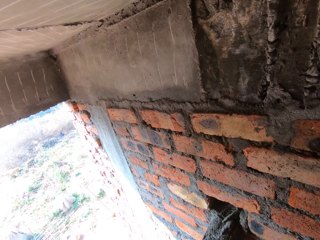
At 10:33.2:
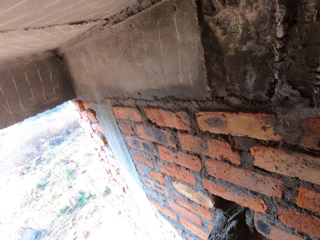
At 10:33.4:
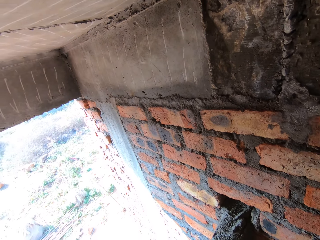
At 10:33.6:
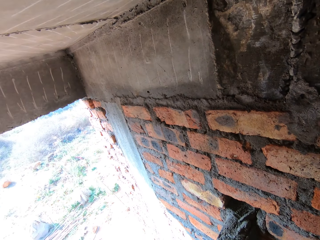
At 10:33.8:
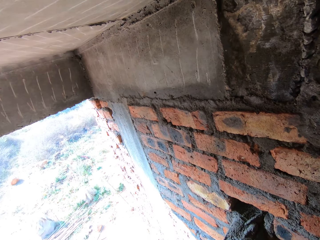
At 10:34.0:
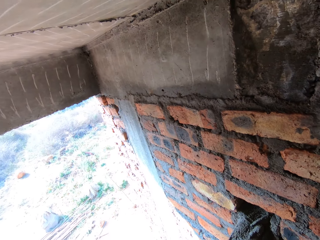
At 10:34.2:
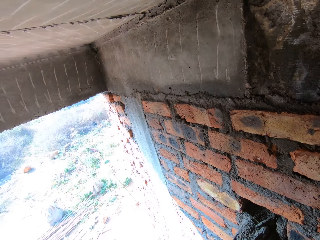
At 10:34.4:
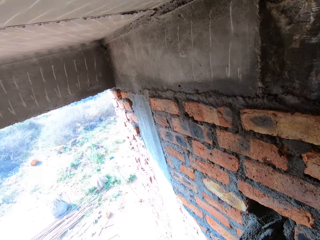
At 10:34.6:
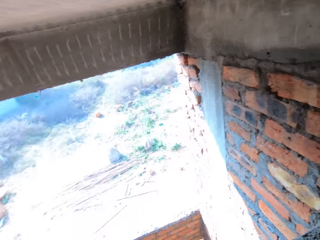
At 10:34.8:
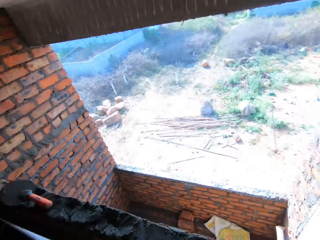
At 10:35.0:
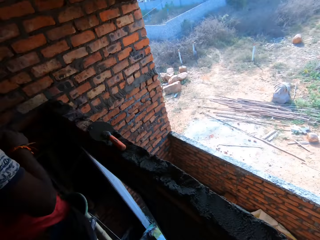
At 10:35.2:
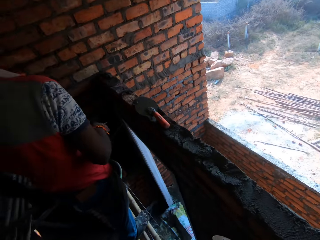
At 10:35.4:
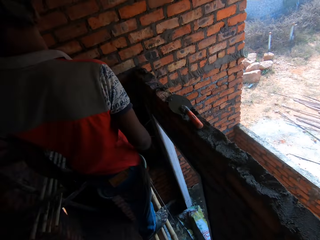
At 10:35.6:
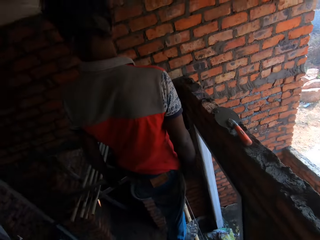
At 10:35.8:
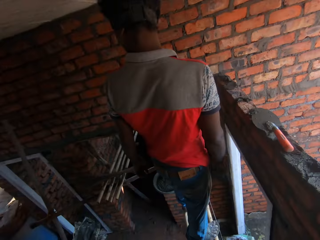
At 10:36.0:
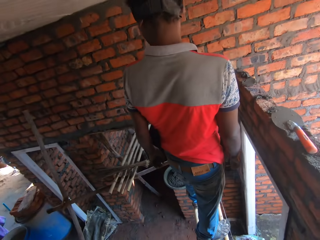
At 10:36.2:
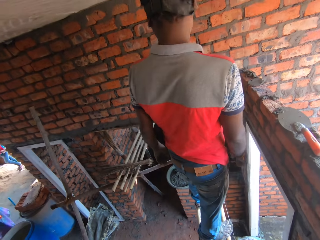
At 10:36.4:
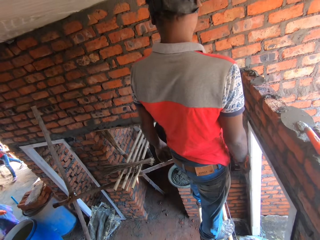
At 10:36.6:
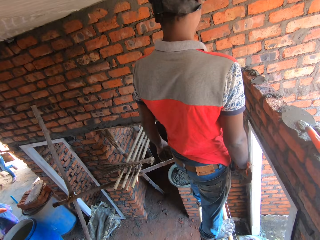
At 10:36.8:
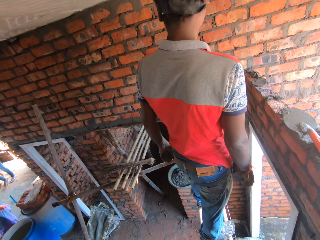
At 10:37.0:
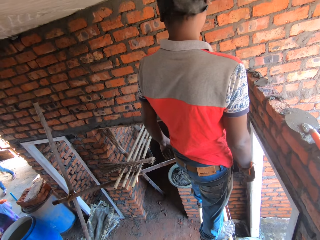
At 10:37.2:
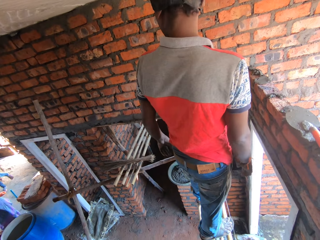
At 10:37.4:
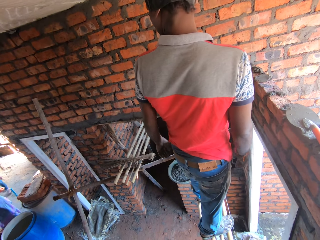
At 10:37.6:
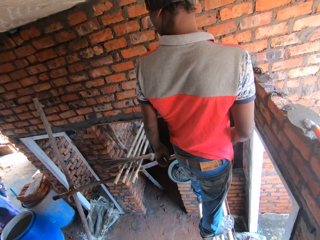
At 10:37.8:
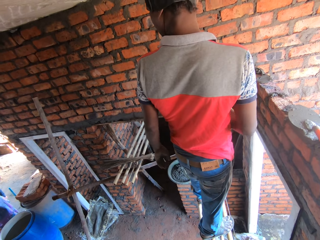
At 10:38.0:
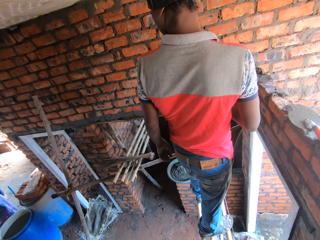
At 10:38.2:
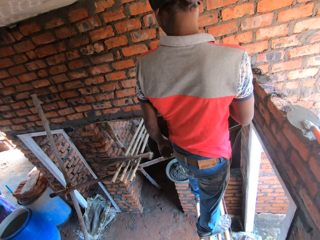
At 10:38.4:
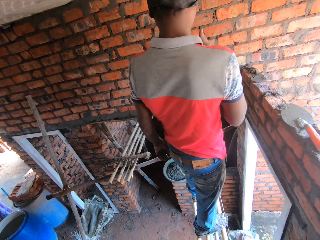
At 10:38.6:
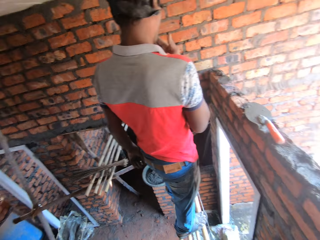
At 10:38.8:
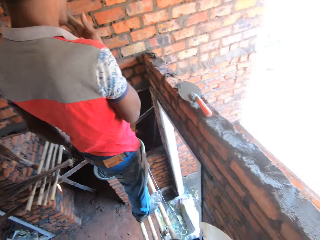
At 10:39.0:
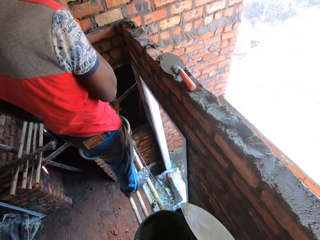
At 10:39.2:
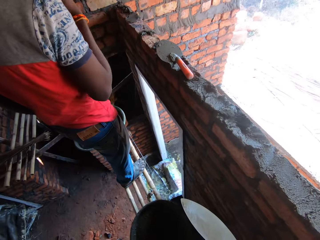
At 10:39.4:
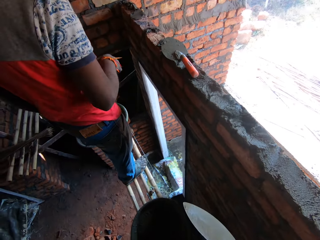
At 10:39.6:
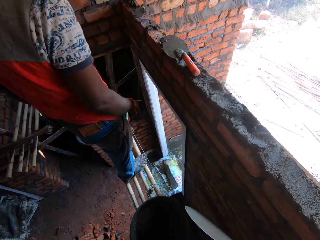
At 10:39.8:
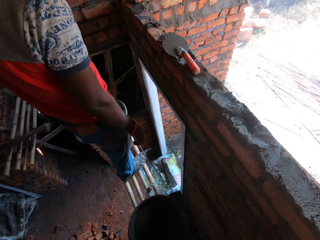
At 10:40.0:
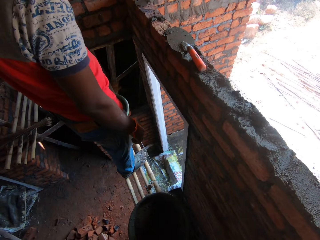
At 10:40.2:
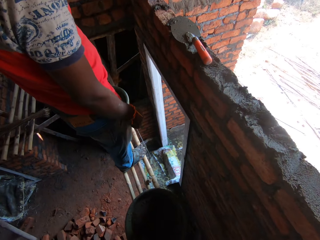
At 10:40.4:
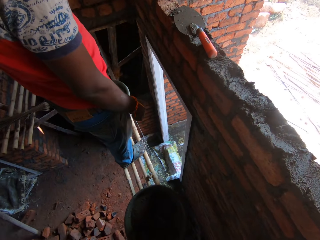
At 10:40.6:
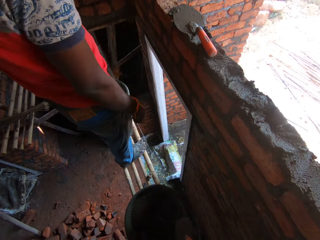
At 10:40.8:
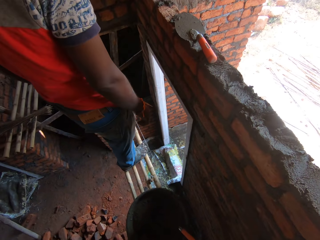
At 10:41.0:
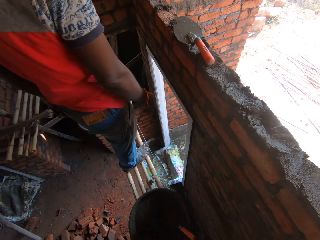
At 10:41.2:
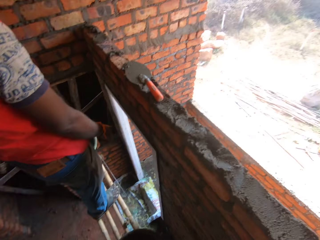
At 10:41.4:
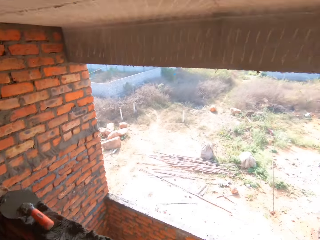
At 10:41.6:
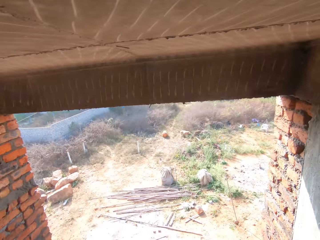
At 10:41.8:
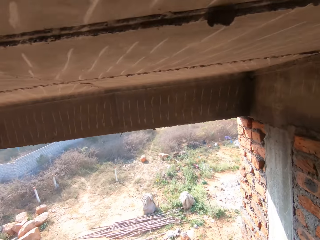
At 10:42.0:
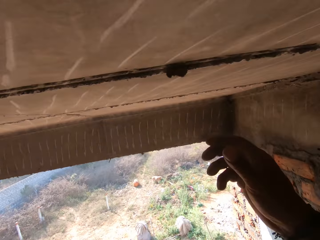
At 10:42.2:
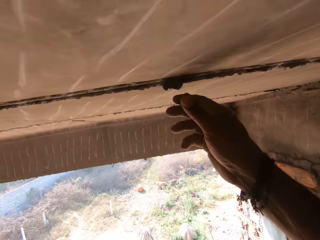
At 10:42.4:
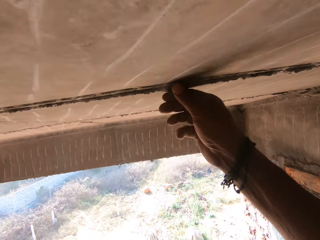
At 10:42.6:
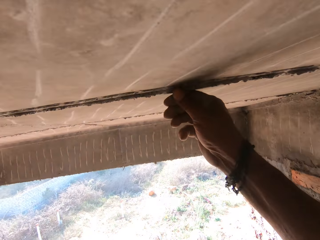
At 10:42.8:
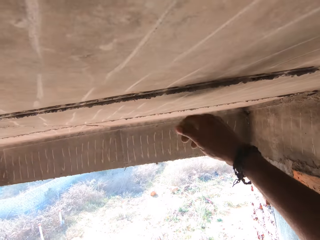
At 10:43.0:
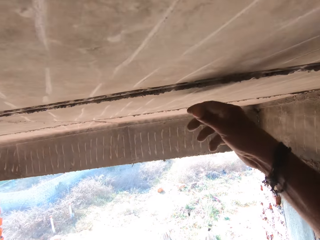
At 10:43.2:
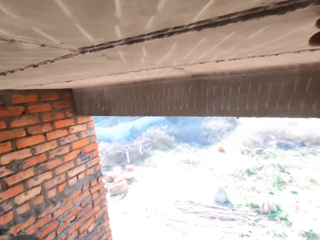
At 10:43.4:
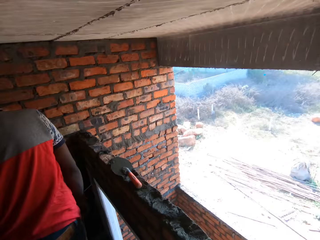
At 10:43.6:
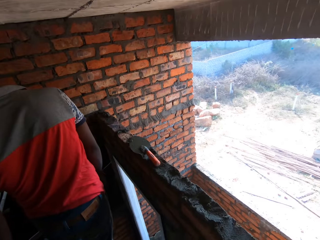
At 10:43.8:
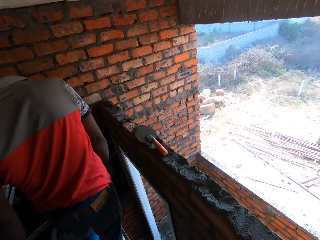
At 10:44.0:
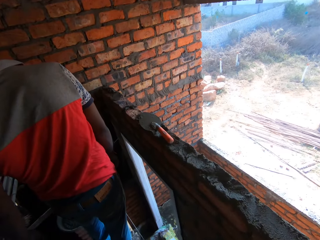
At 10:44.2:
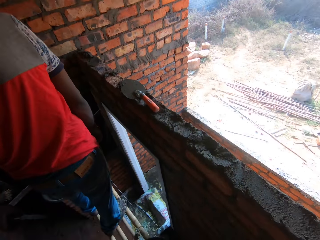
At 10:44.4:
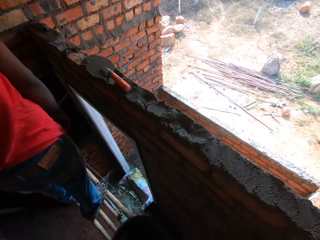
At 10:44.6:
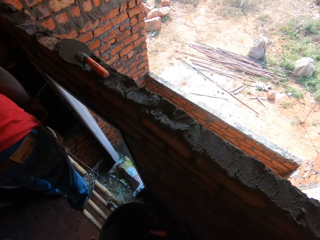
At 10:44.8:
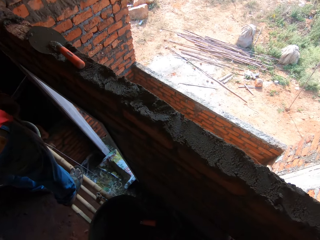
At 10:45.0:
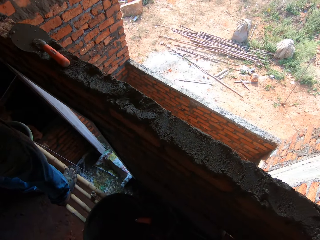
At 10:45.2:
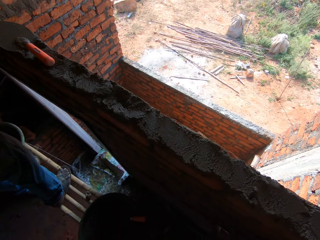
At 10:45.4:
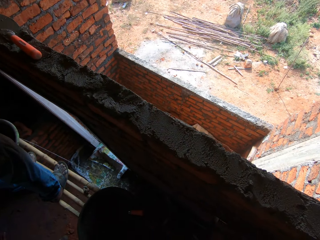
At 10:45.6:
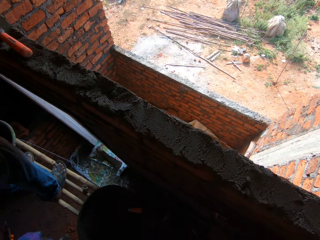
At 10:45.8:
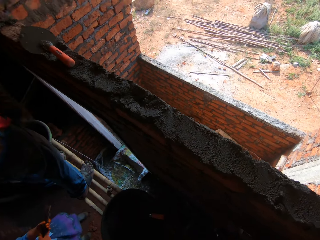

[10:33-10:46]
A man looks around. The man smokes a cigarette. The camera wearer looks around a construction site. They scoop mortar with the trowel. They put down the trowel. They remove dirt from the ceiling. They look around the construction site.

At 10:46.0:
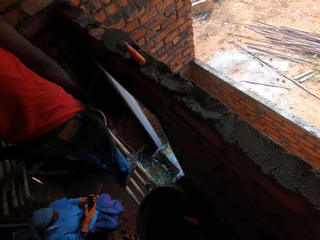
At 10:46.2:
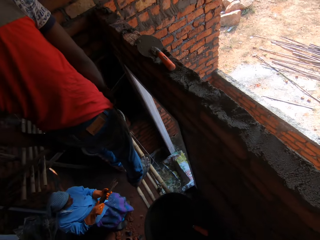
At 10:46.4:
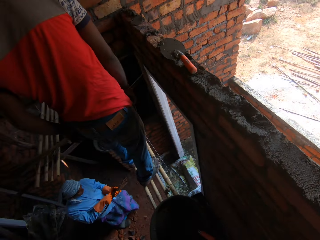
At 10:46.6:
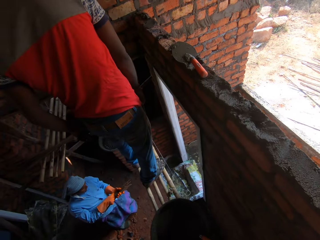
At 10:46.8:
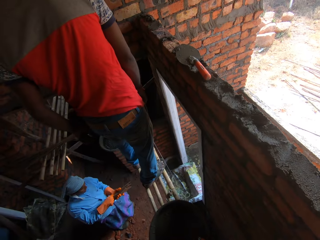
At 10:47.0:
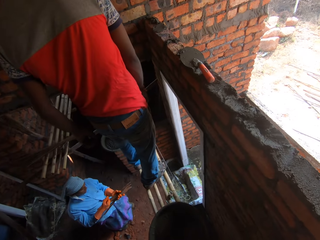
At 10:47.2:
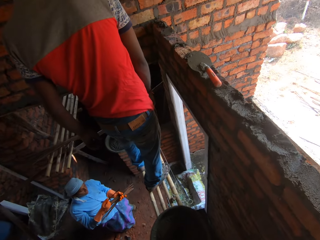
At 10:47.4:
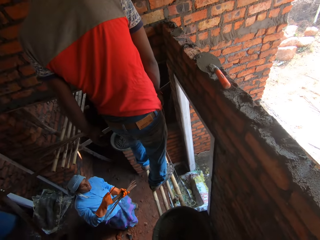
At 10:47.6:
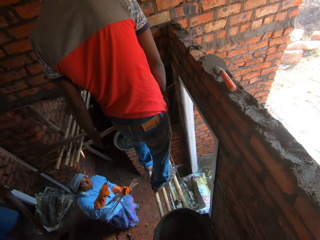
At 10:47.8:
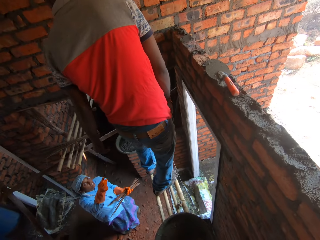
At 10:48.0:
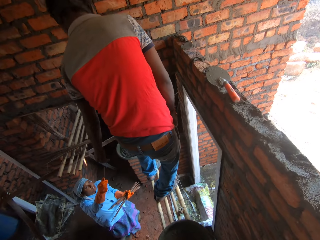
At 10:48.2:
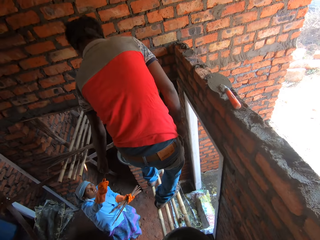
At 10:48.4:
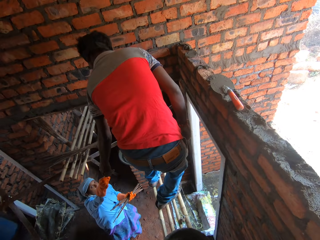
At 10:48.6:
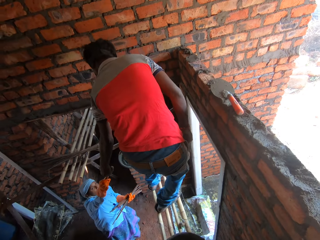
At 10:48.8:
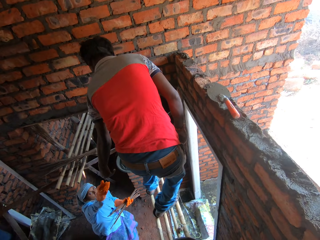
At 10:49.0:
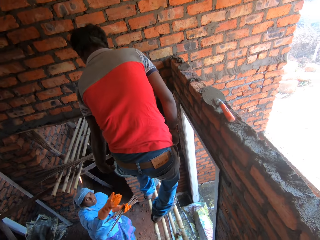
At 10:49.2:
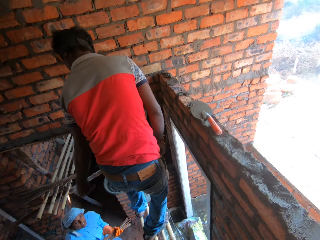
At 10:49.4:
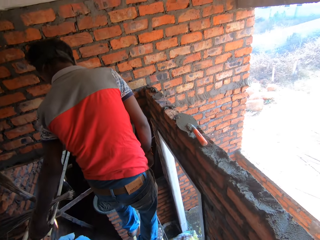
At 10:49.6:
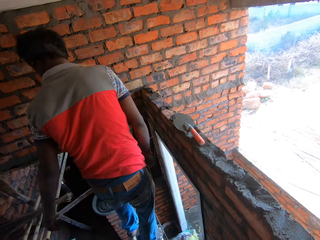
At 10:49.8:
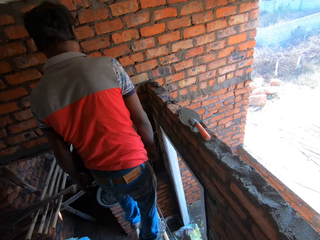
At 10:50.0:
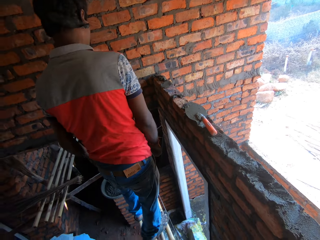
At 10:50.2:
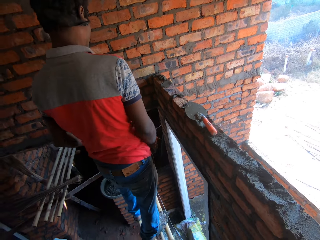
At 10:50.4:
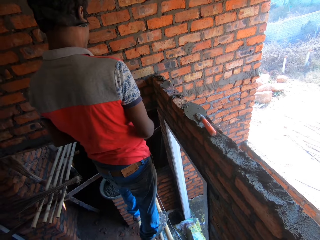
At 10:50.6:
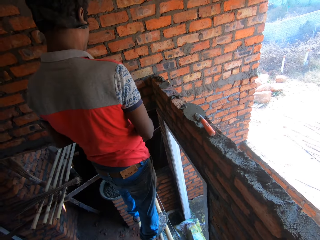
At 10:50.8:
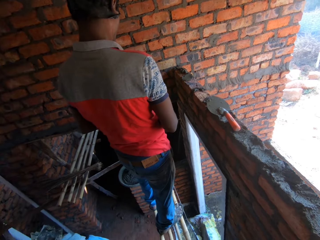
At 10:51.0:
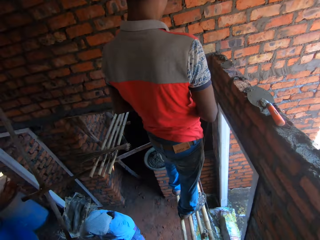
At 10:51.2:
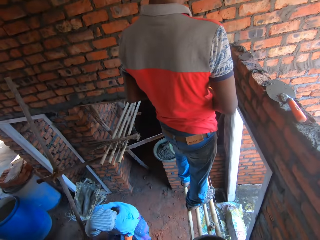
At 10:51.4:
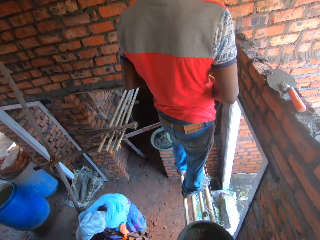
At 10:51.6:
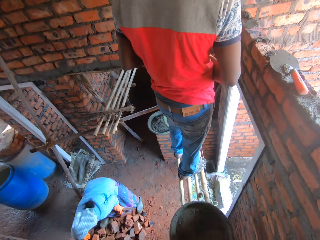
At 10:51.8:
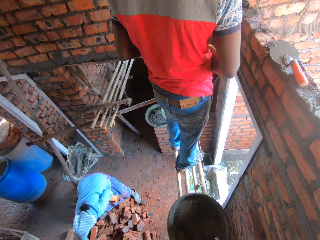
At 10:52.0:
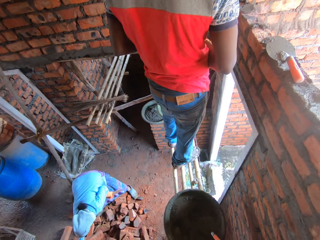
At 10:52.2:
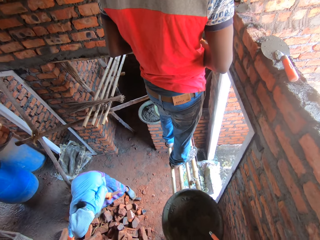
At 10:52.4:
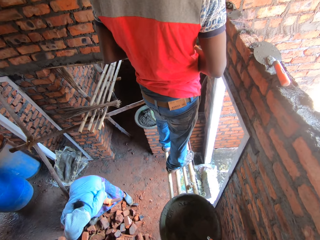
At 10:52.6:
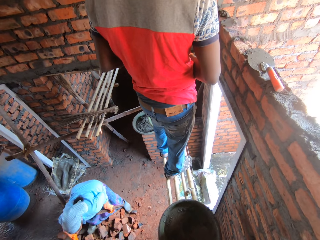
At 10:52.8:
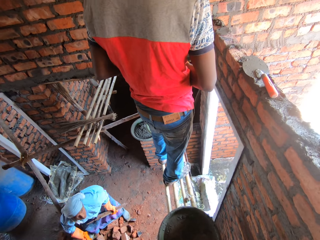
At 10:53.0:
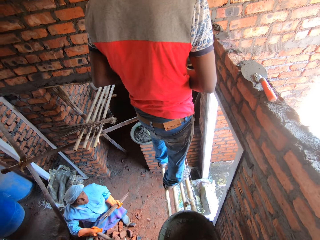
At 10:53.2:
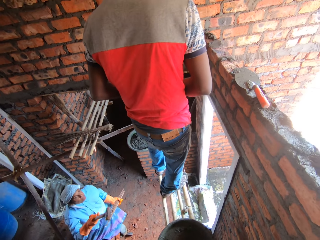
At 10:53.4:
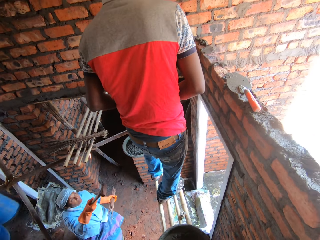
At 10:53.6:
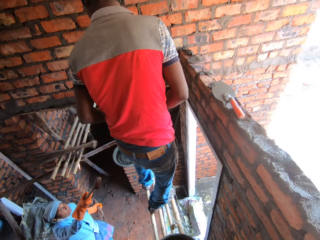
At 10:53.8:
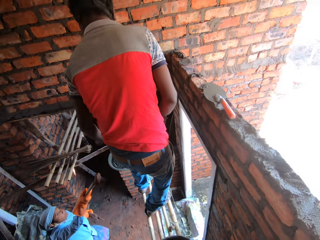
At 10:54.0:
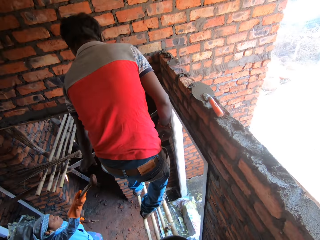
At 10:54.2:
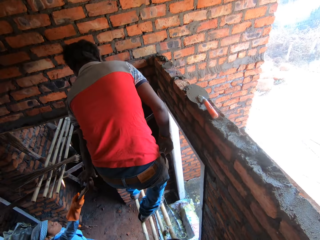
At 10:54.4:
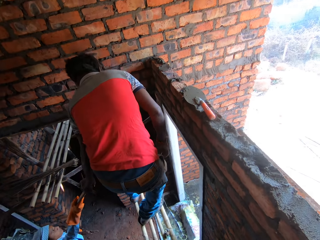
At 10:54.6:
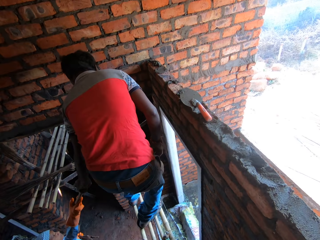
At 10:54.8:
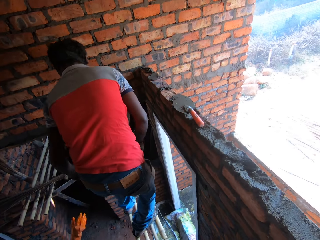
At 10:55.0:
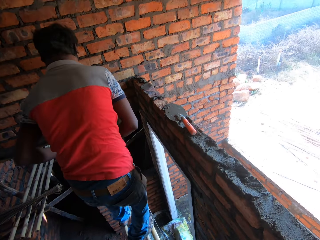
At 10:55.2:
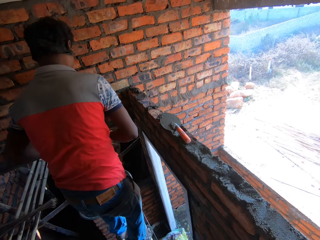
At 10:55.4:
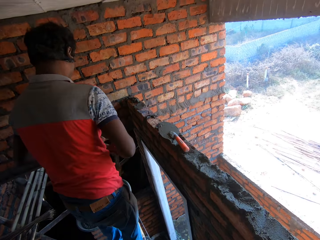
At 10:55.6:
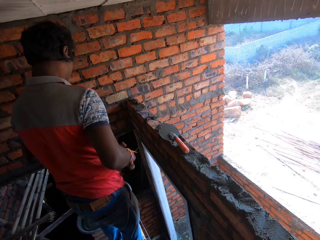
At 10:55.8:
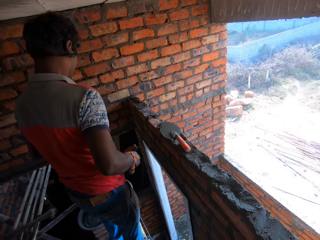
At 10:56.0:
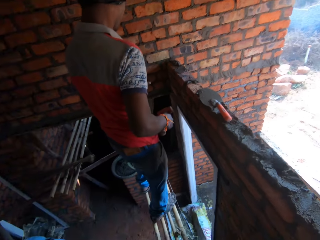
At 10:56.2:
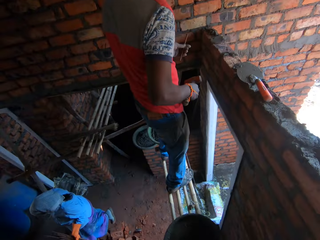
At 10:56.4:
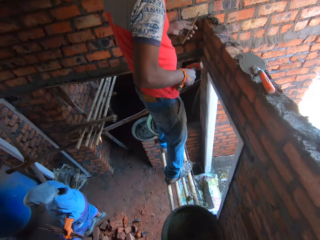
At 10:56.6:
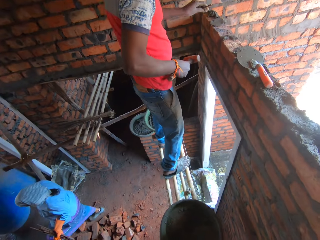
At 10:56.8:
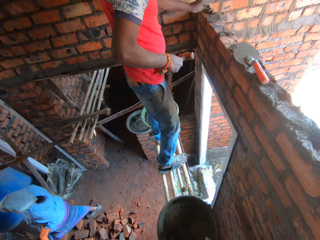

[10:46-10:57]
A man converses with a lady. The lady passes a nail or rod to the camera wearer. The camera wearer looks around a construction site. The lady passes a hammer to the camera wearer.
